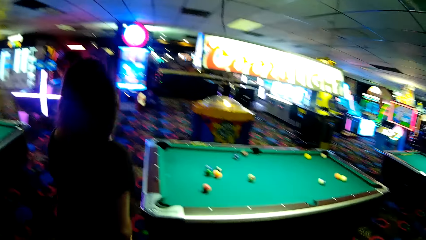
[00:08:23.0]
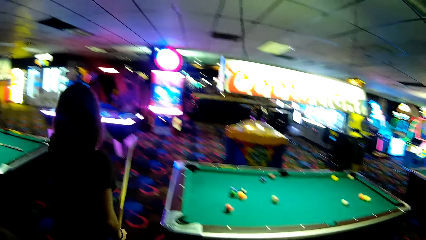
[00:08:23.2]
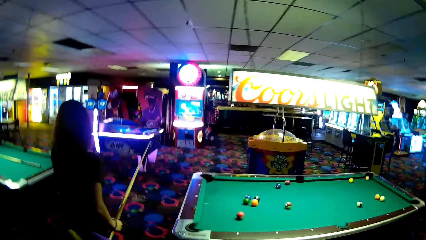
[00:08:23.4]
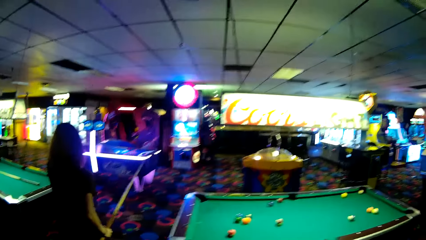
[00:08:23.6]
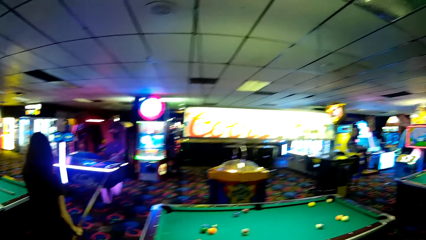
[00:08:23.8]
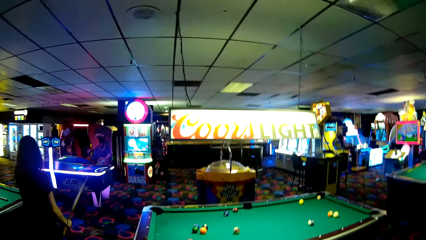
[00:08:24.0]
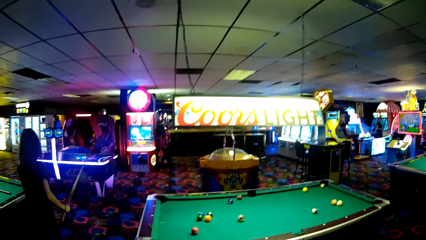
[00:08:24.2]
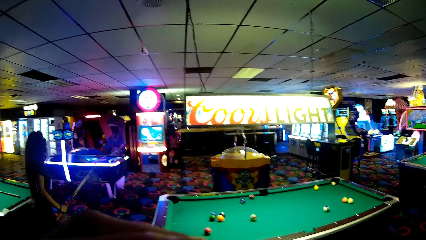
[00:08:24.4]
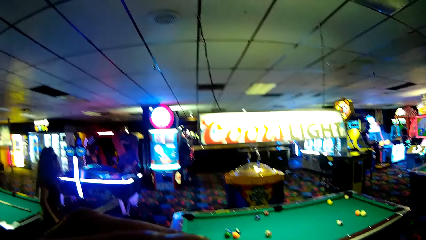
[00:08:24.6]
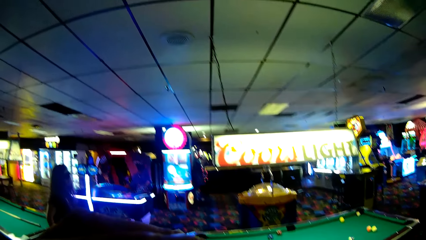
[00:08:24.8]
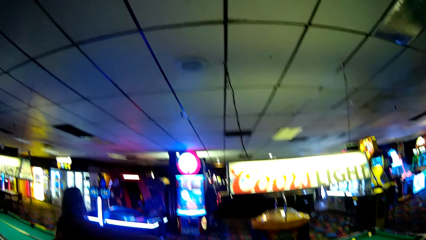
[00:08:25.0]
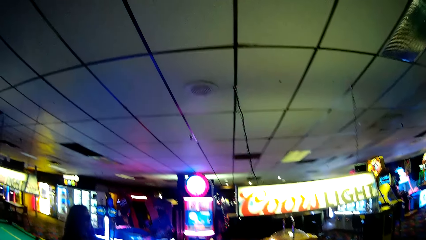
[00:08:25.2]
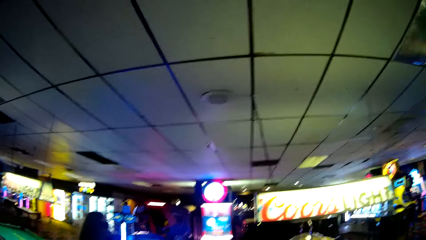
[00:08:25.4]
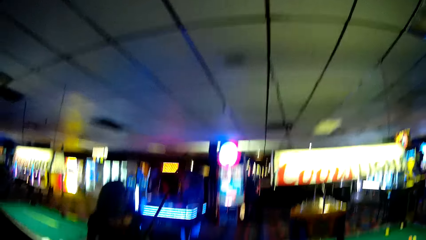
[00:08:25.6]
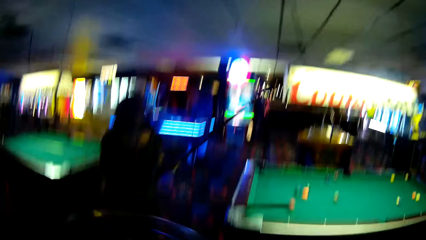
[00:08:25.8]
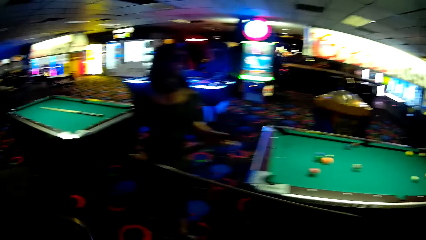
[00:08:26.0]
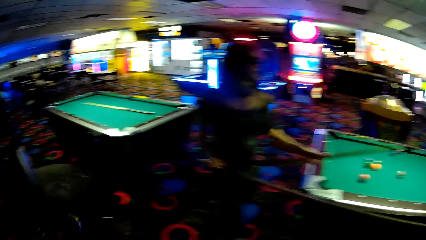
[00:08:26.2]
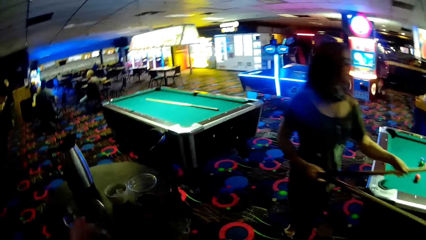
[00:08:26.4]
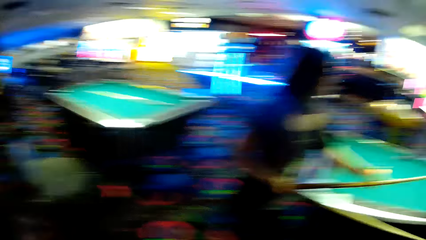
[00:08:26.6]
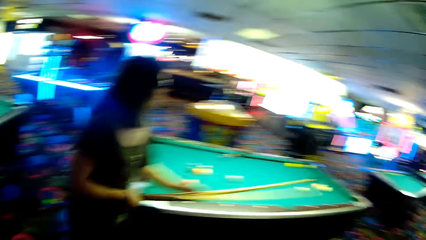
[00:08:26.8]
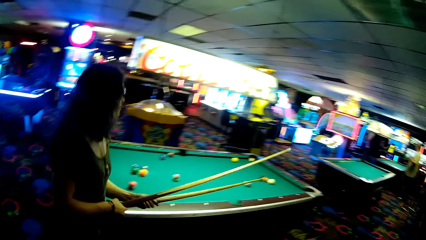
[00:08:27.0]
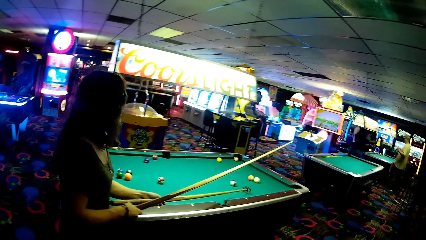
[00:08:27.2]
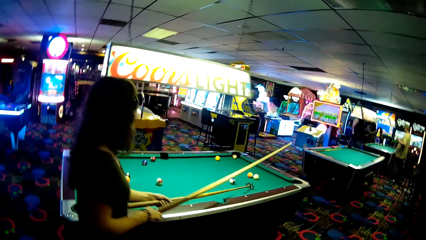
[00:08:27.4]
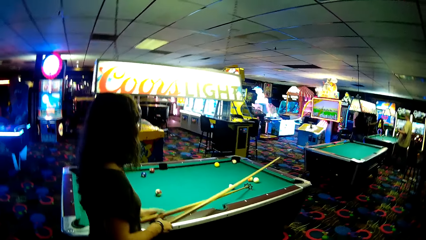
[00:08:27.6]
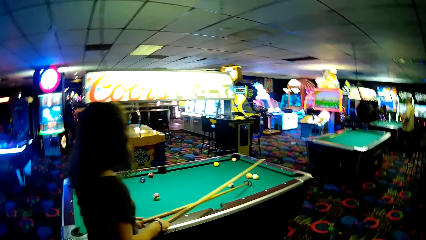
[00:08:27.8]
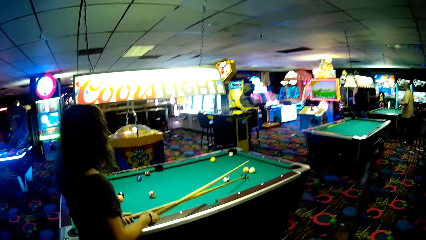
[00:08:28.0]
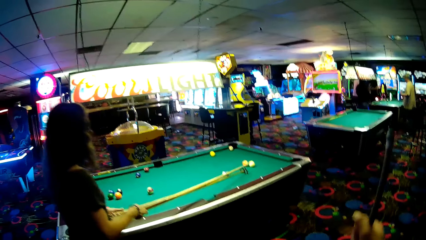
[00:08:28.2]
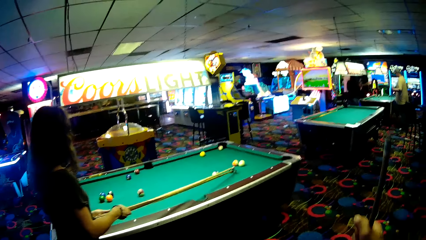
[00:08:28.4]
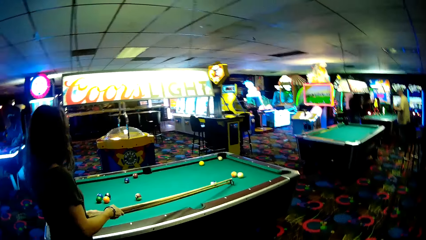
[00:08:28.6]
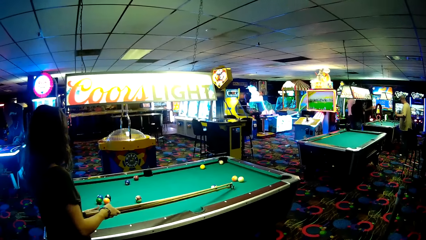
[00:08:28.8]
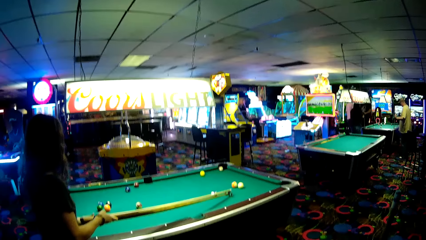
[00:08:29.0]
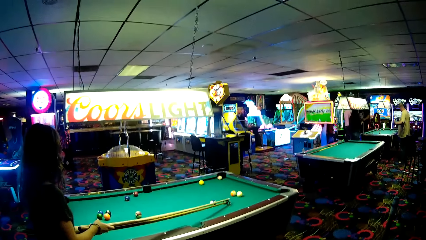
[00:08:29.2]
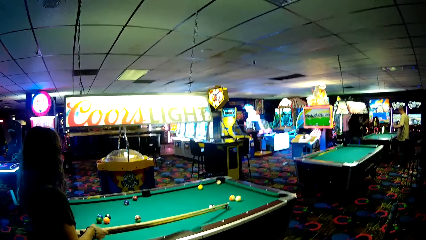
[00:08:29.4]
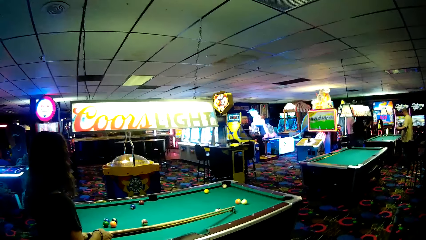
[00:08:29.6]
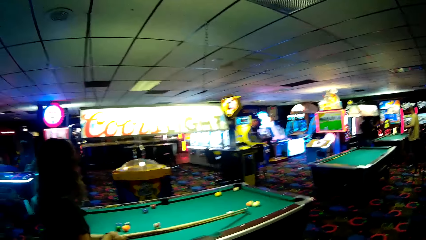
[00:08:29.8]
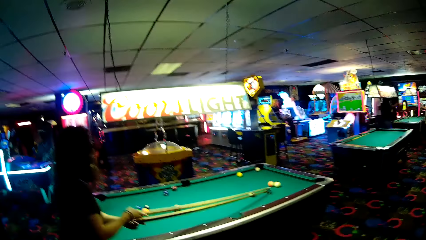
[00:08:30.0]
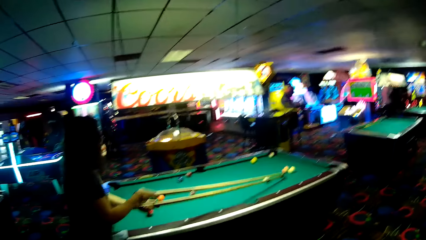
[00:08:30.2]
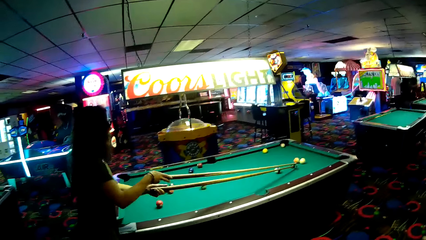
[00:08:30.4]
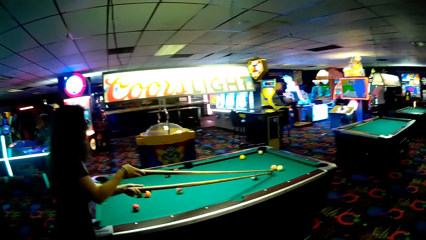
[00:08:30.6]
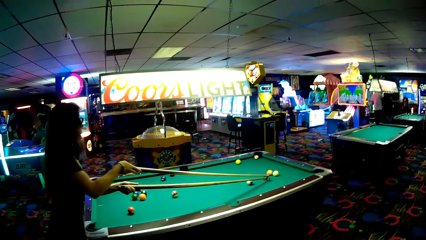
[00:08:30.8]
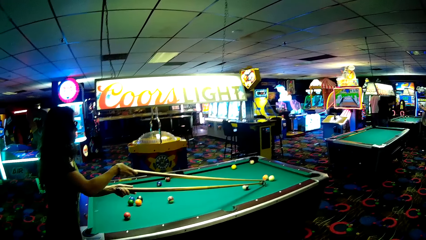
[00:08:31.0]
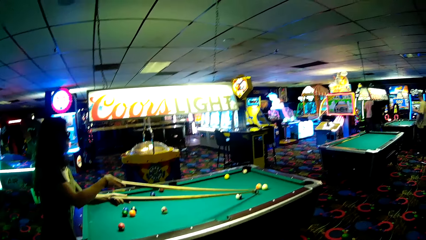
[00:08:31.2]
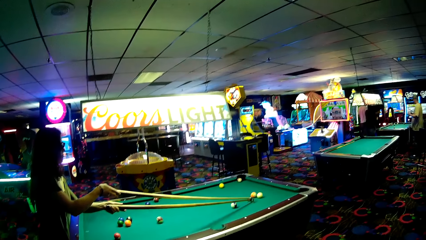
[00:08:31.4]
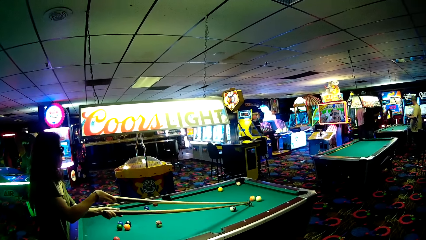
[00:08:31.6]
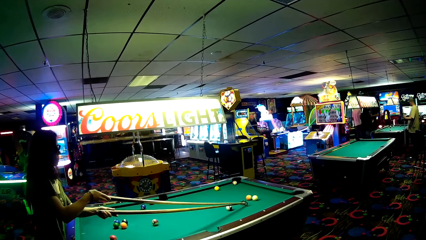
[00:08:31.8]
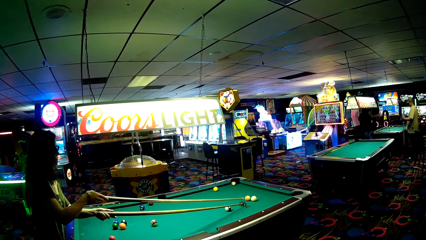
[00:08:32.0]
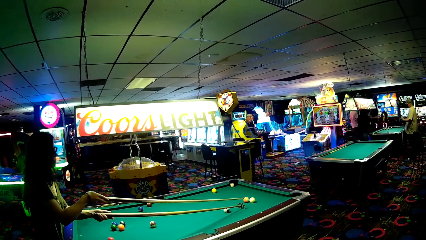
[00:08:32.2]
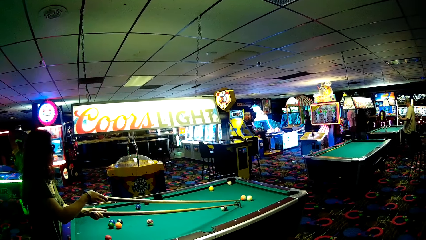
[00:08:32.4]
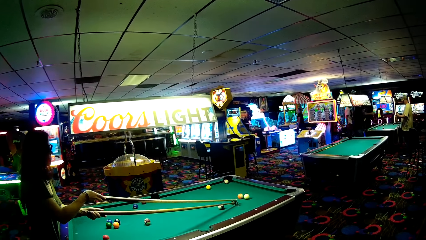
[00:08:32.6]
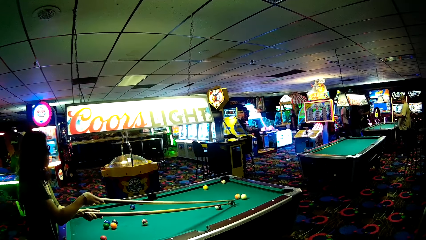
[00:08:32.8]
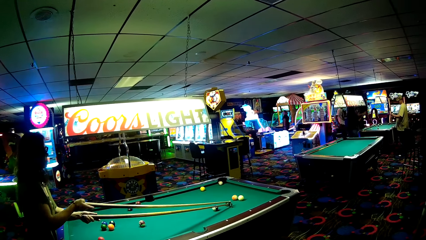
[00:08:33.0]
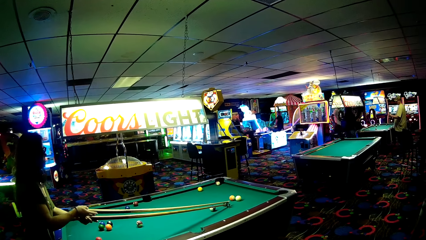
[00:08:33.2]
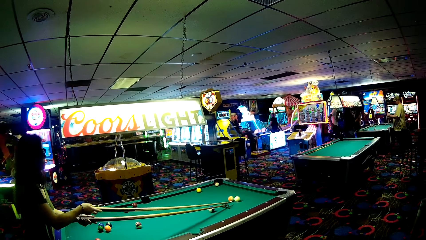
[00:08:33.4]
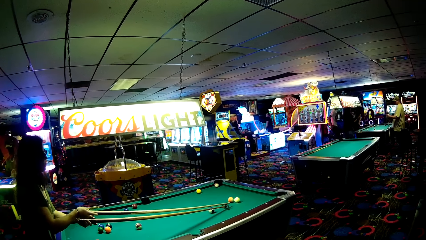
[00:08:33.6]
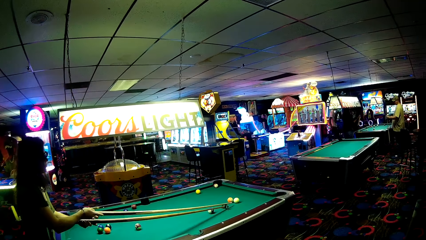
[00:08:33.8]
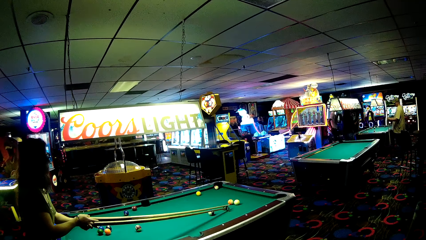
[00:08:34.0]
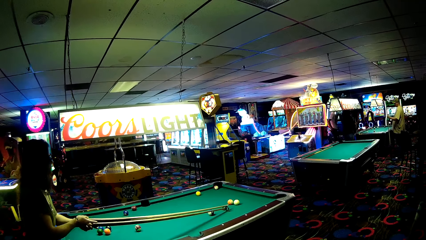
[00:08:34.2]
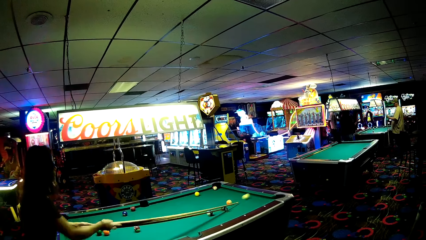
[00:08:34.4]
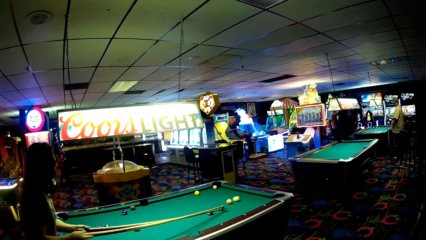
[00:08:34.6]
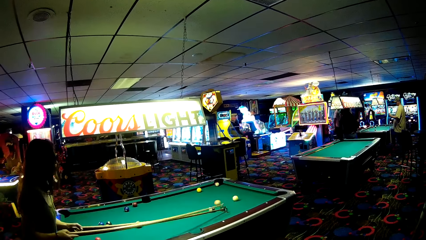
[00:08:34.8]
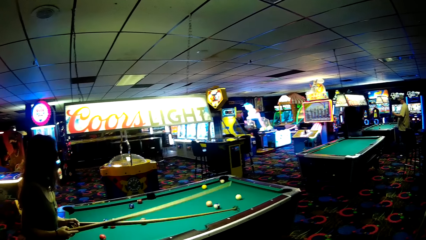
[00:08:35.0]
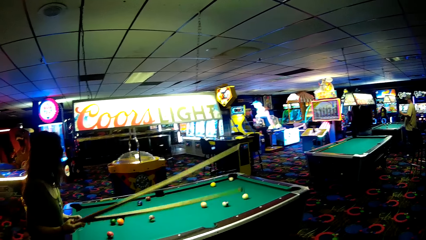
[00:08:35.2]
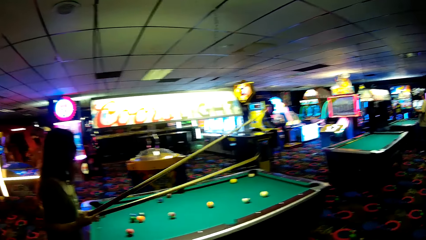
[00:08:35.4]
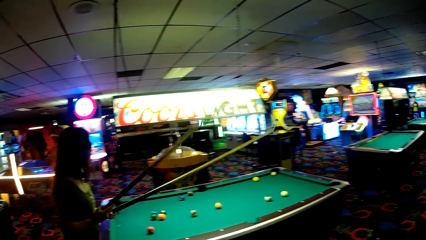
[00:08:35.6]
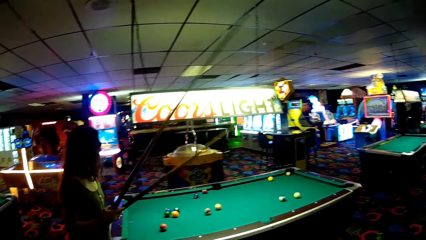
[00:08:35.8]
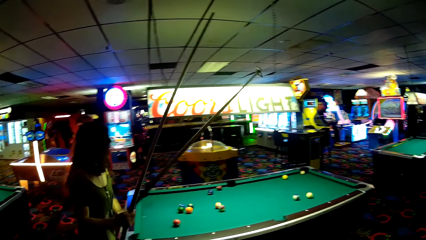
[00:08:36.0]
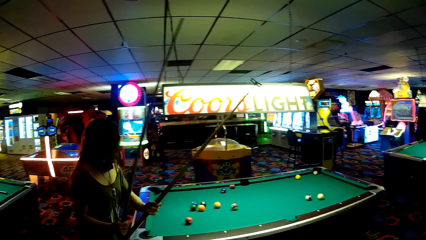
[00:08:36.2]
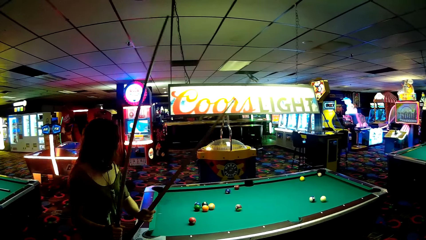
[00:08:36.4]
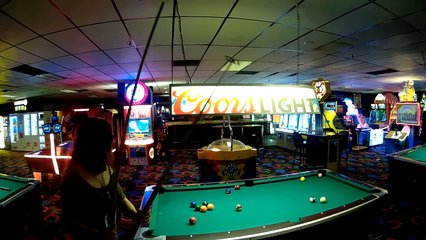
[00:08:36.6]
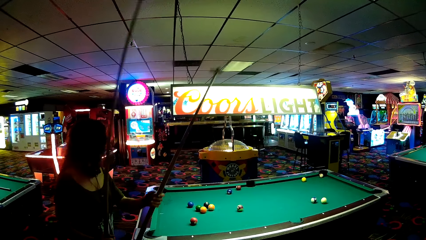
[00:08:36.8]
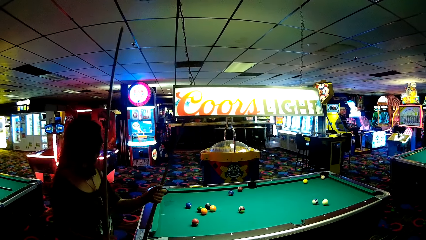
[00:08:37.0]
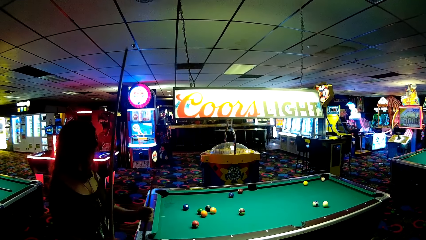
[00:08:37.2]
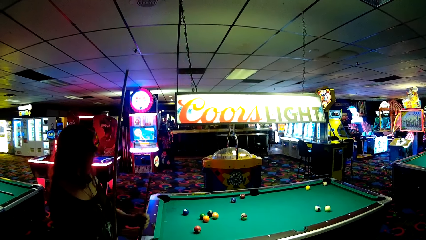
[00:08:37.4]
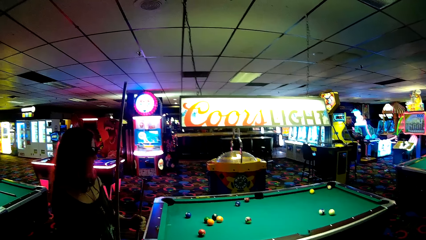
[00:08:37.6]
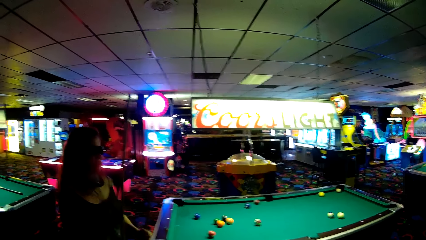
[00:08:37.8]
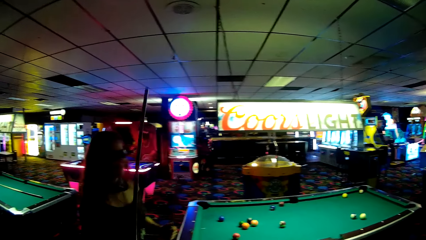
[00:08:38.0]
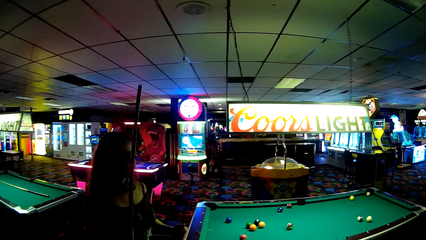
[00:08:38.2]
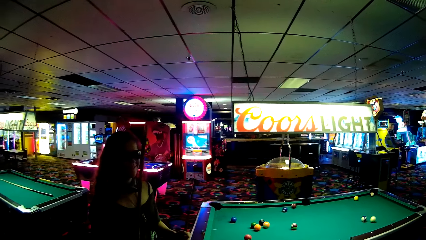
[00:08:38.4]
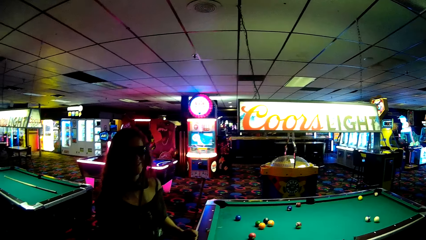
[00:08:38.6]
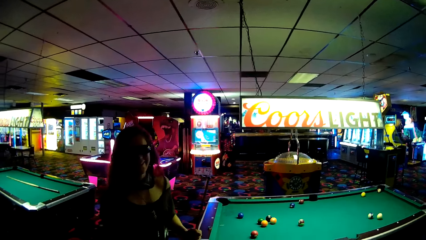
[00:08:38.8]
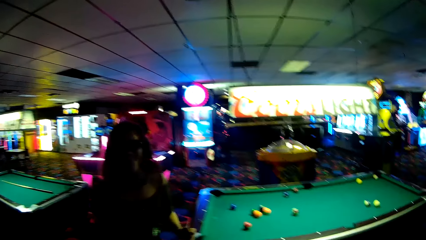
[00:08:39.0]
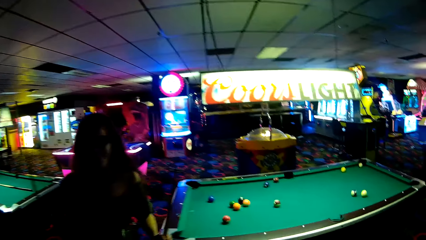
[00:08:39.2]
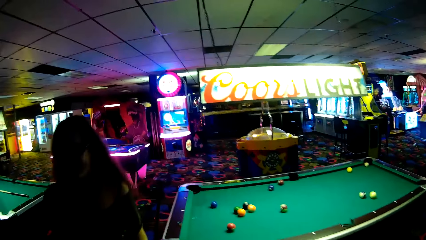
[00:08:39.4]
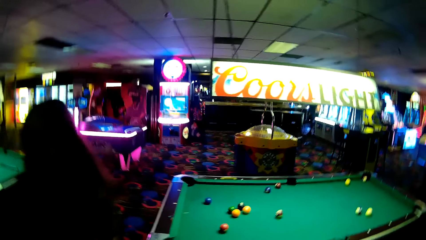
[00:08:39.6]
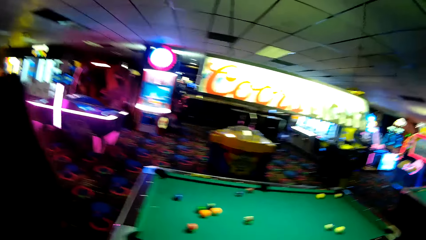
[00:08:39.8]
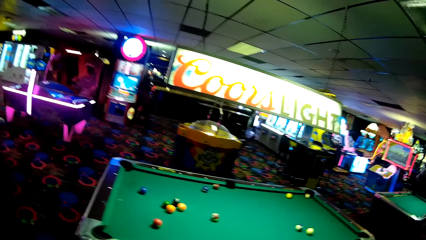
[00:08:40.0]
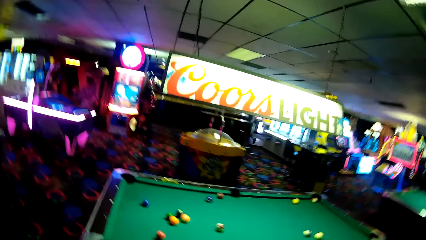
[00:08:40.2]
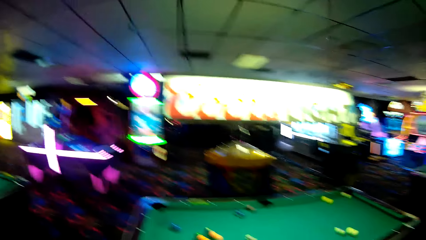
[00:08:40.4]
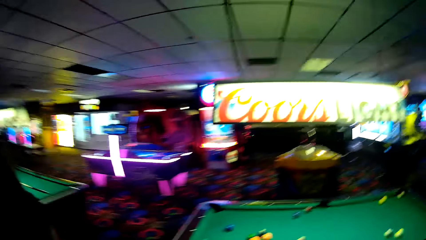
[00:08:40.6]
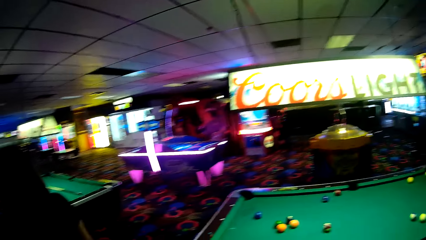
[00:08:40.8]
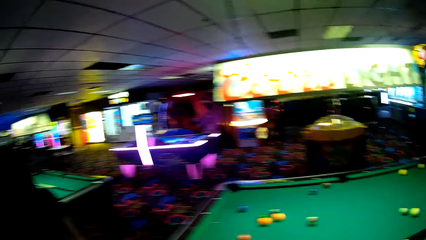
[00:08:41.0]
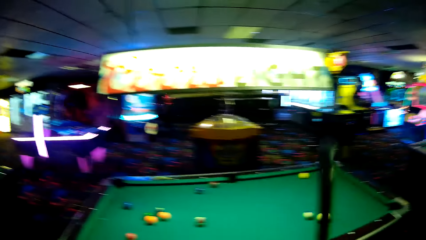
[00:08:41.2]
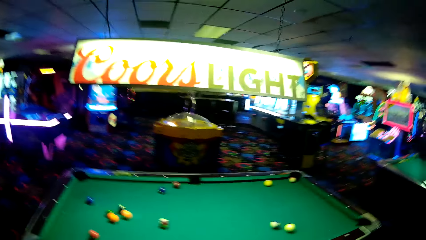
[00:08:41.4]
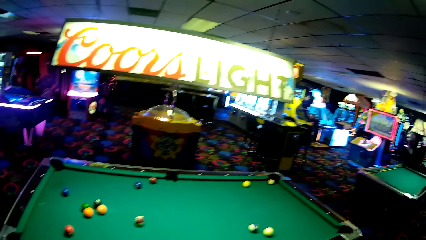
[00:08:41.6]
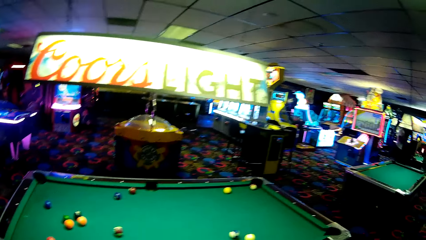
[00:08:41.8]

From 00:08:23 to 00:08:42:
A woman picks up a pool cue. The woman plays a pool game with the camera wearer. The woman holds the pool cues. The woman hits a ball.
